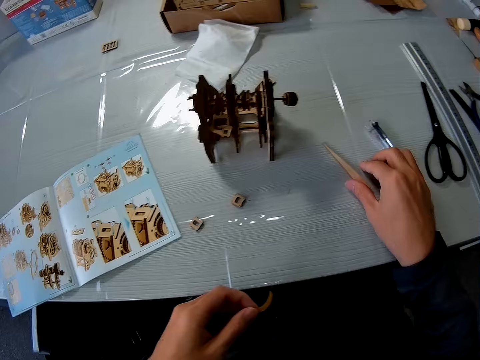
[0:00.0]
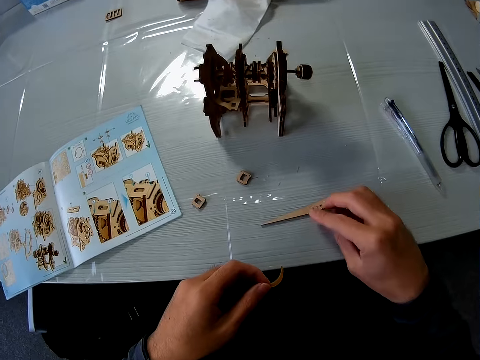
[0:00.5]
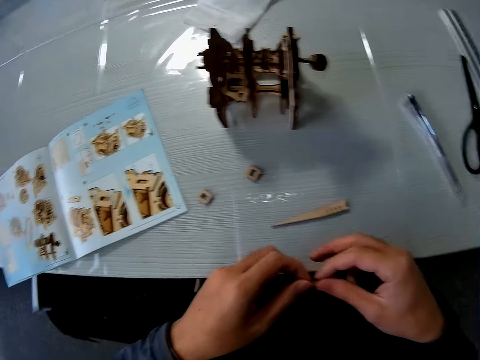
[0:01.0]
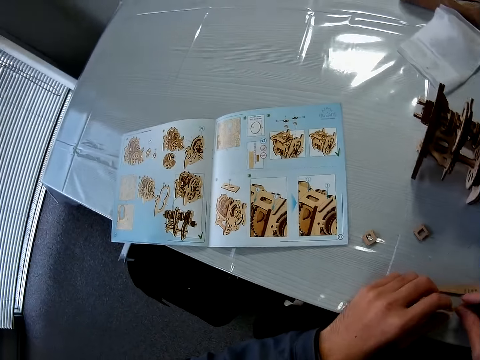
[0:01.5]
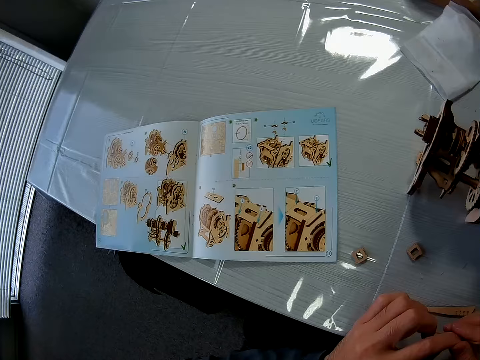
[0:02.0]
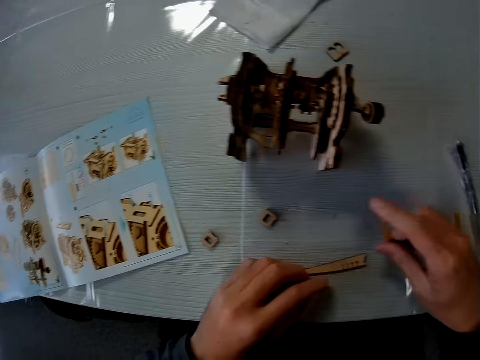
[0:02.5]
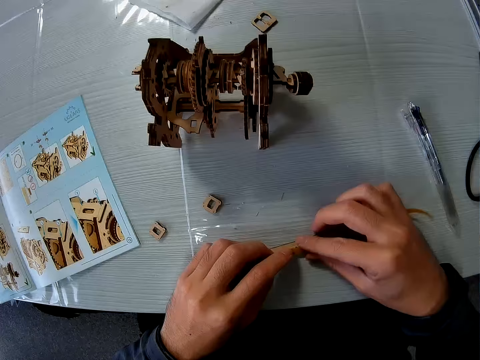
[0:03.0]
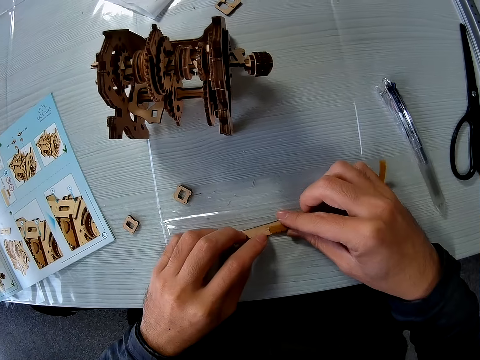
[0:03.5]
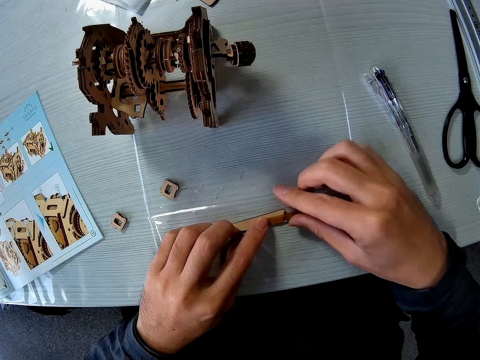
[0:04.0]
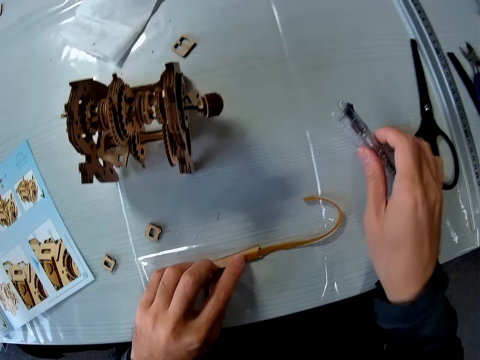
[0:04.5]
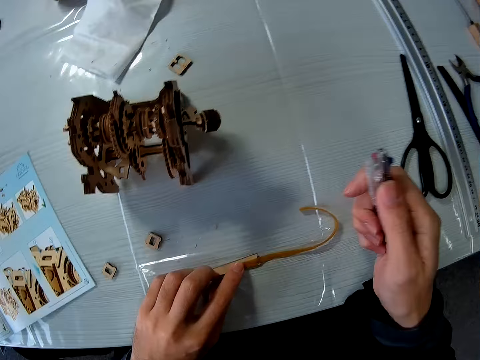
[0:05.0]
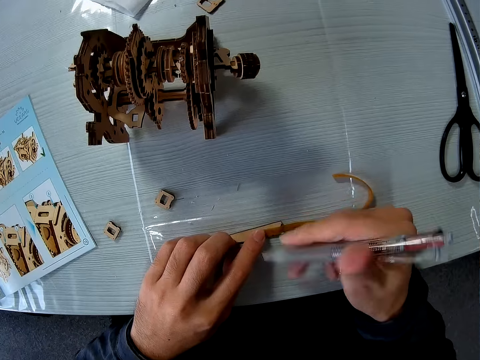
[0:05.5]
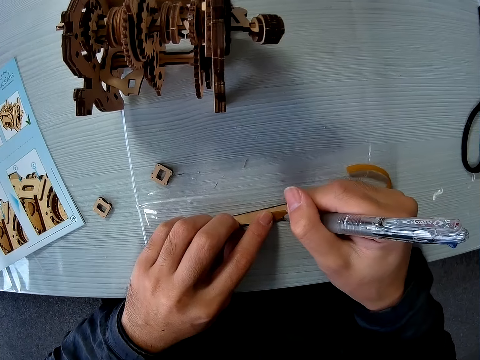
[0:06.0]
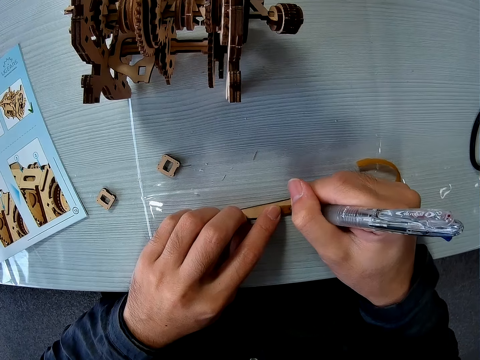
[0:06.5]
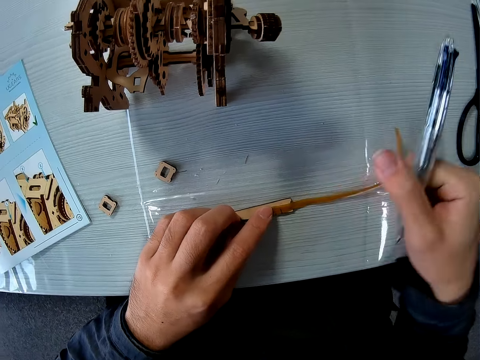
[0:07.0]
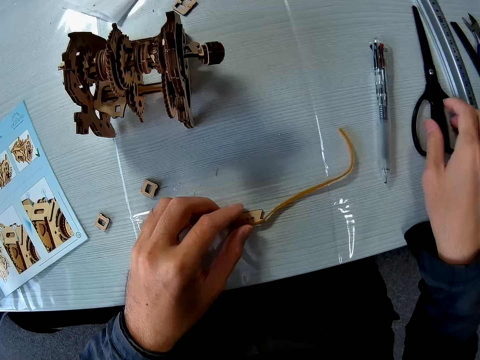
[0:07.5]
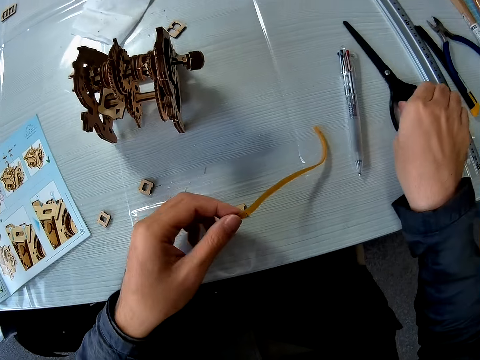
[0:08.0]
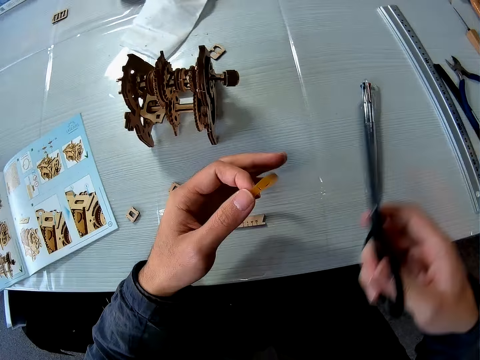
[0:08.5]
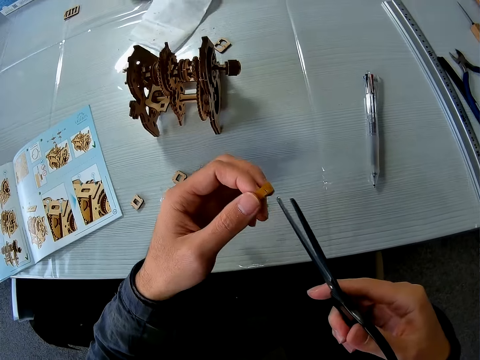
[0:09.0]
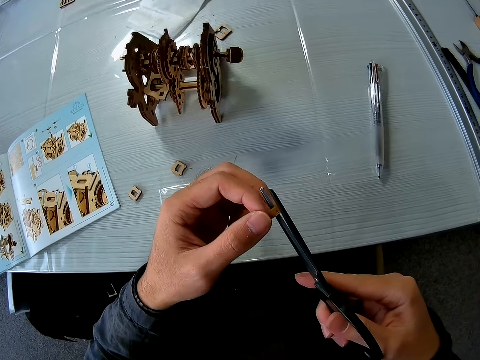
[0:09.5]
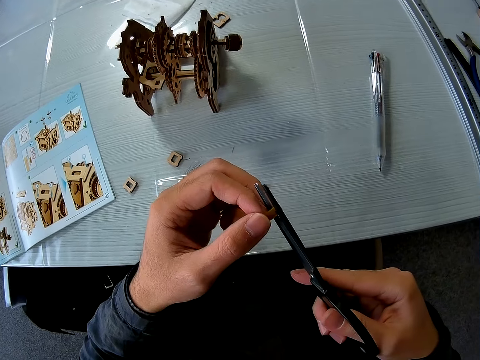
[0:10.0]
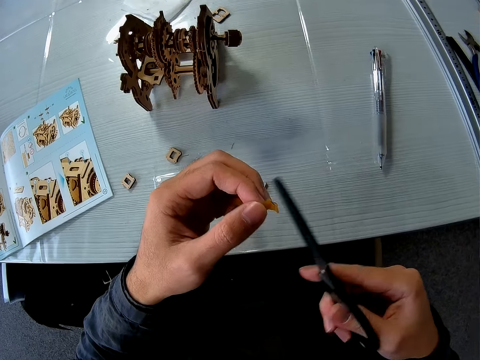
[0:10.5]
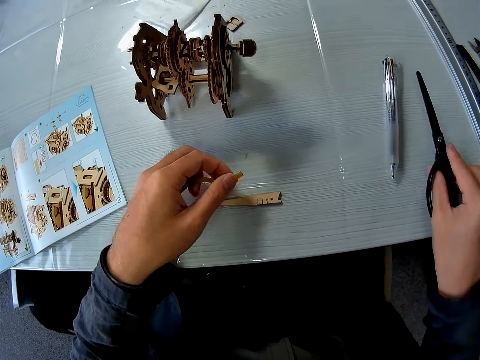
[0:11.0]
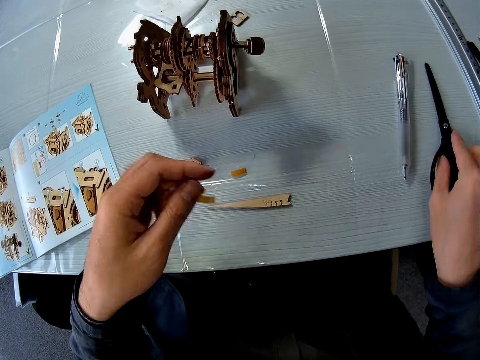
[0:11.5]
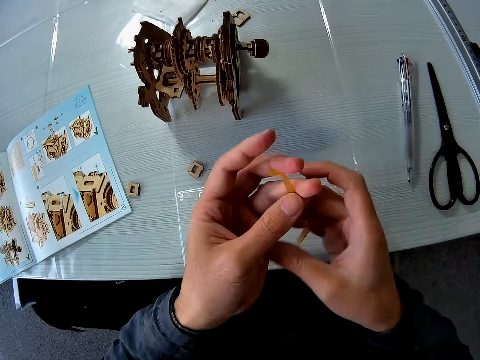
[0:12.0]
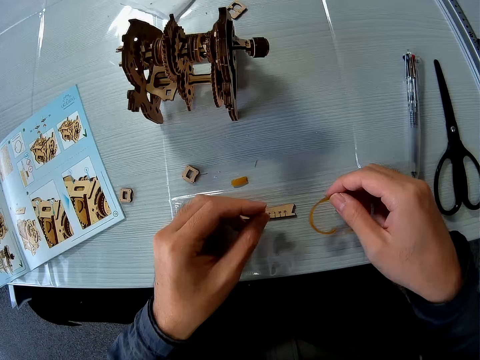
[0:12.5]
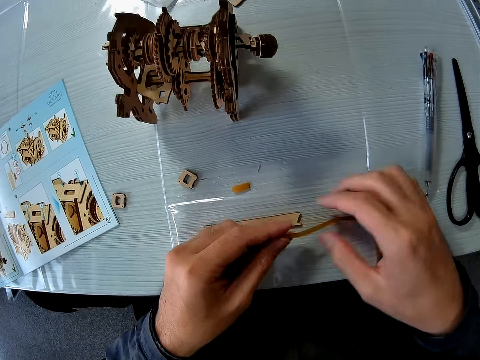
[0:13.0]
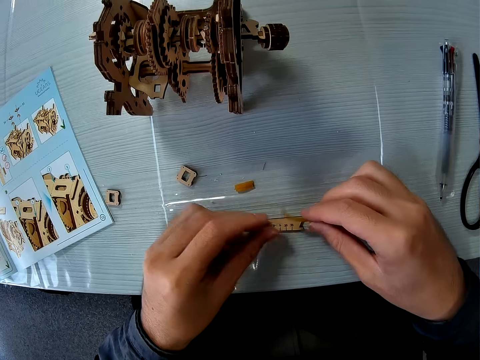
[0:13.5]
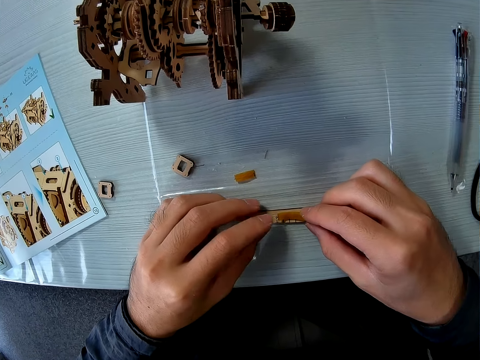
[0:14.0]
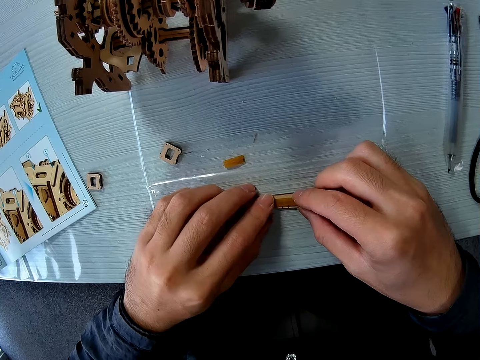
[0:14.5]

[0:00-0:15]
The camera wearer moves something on the table. They drop a piece of a mechanical model on the table. They look at a manual on the table. They place a second piece or rubber band on the first piece. They pick up a biro pen on the table. They lower the pen. They make a mark on the second piece with the pen. They place the biro pen on the table. They pick up a pair of scissors from the table and pick up the second piece from the first piece. They cut the second piece with the scissors. They place the scissors on the table. They drop the second piece on the table. They stretch the rubber band. They place the rubber band on something.

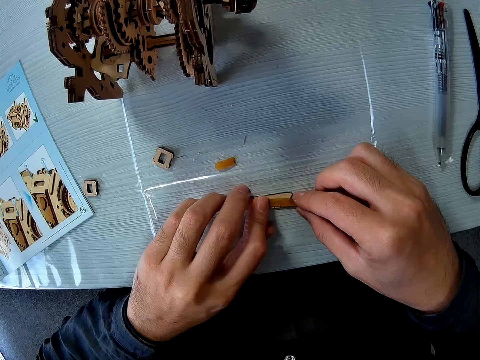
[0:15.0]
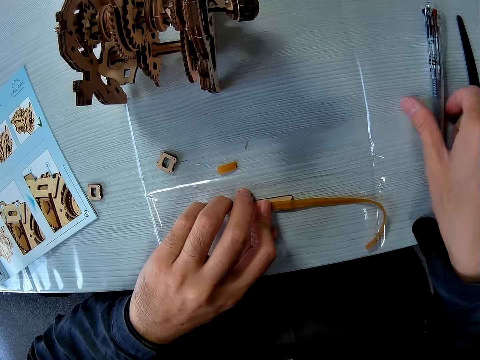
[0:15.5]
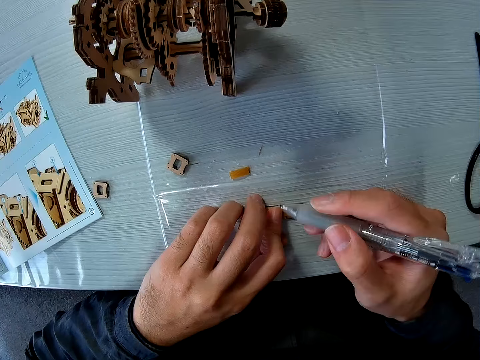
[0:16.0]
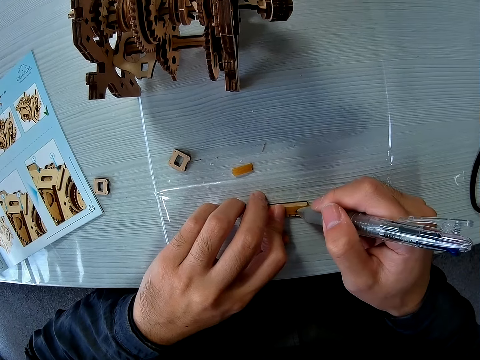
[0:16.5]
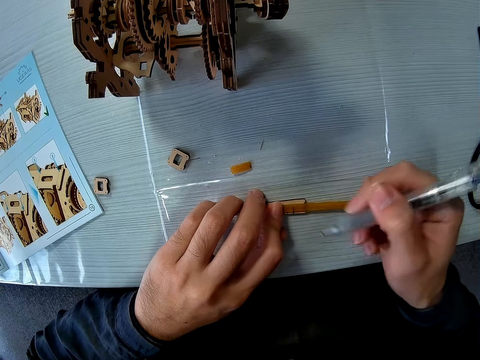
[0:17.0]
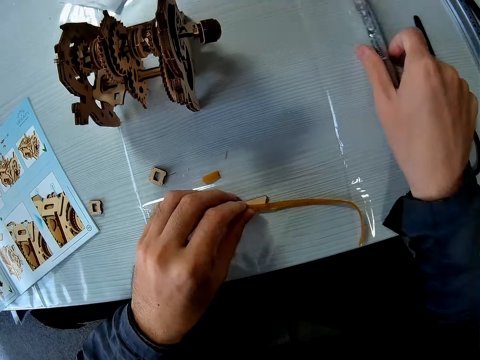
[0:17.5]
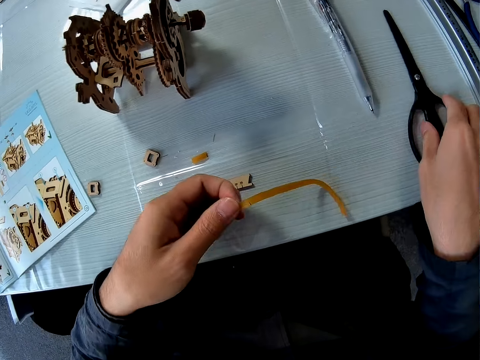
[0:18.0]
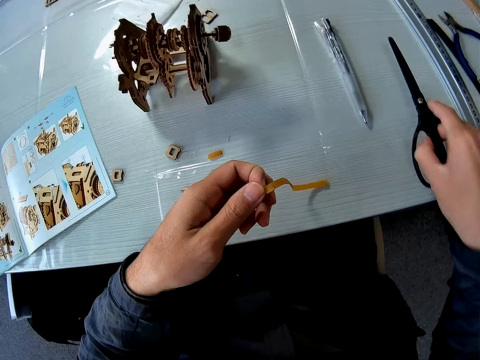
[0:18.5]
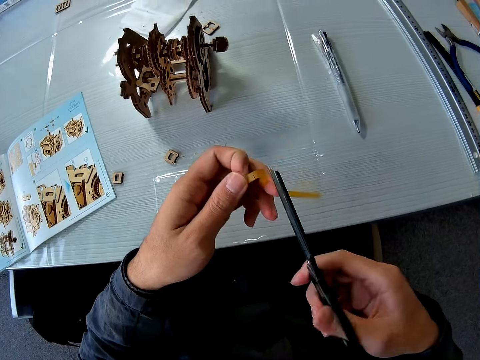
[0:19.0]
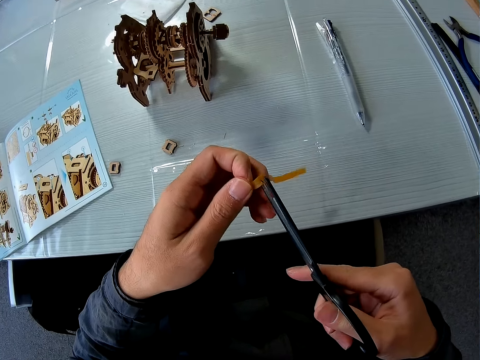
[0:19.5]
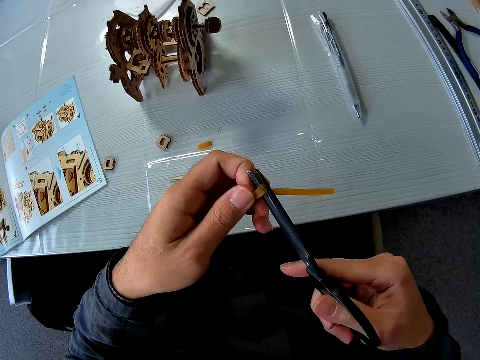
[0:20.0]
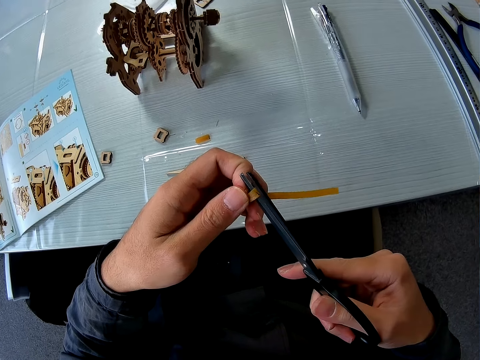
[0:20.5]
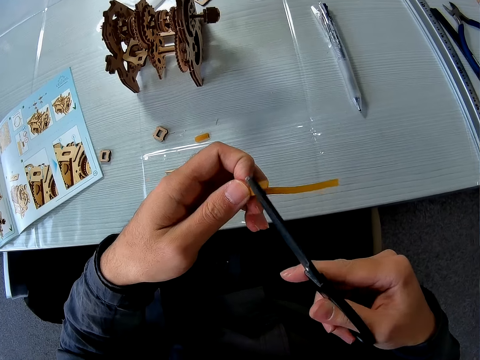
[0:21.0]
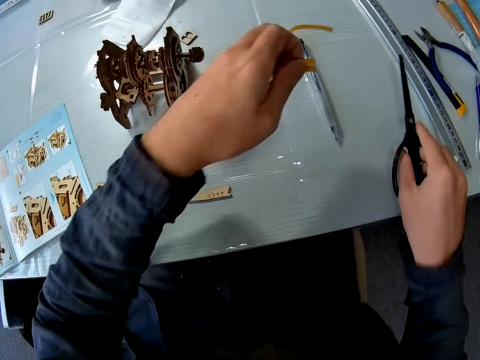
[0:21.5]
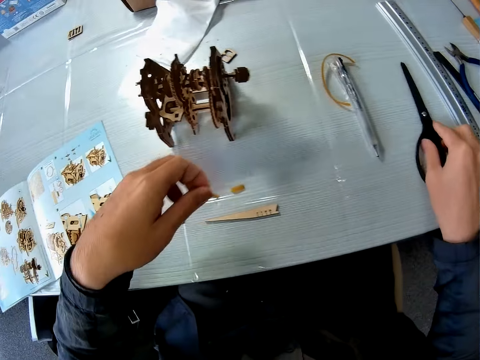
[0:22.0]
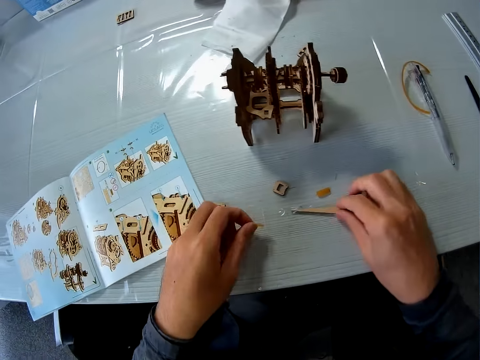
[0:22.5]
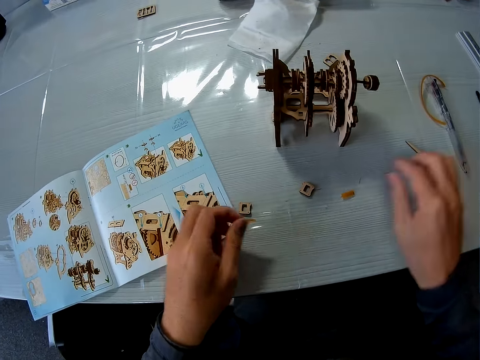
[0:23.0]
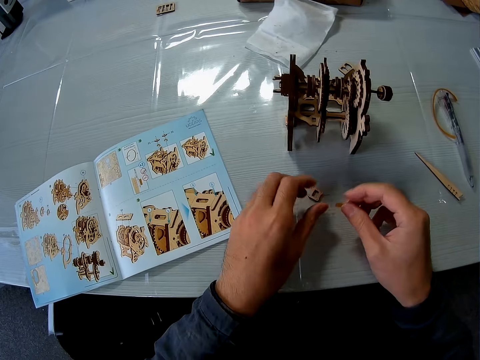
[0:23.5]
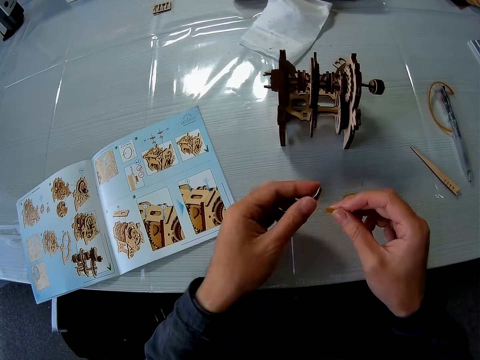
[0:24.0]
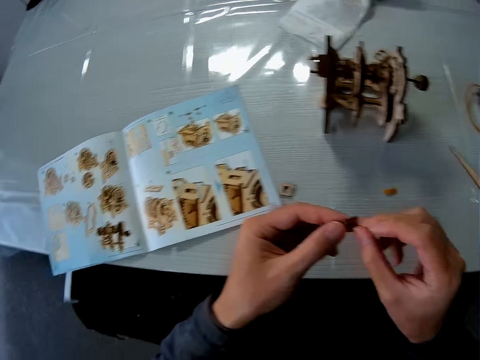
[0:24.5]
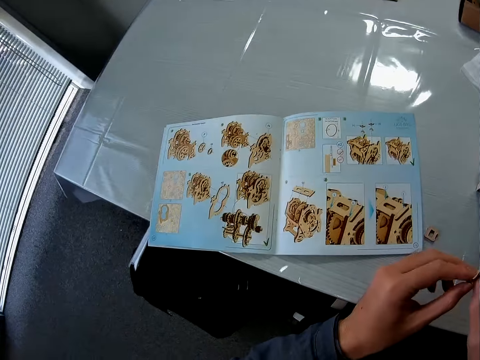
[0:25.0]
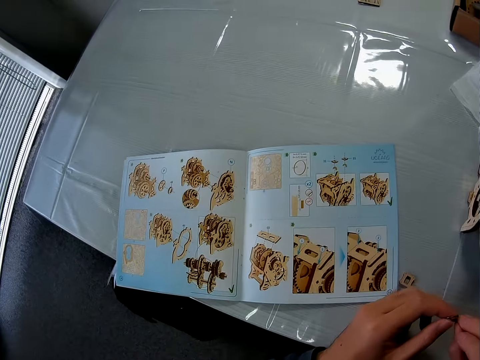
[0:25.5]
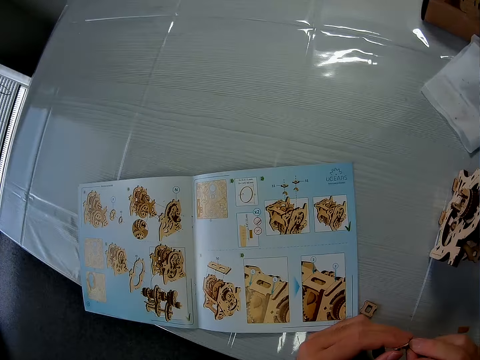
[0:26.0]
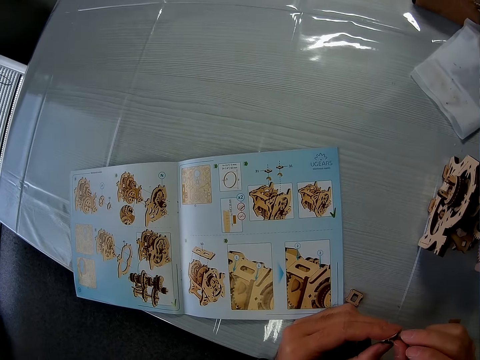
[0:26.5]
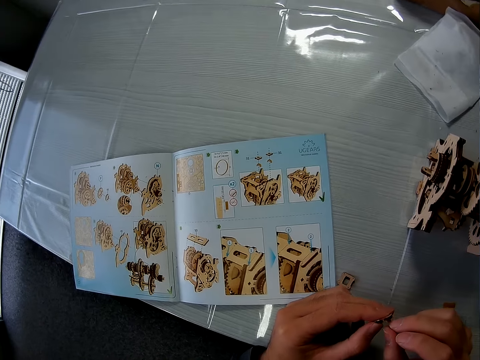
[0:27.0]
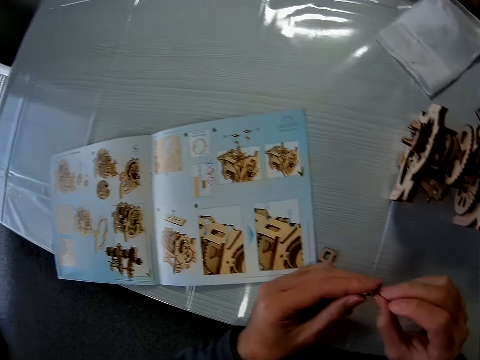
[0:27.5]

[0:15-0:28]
The camera wearer places the second piece or rubber band on the first piece. He picks up the biro pen on the table. He makes a mark on the second piece with the pen. He places the biro pen on the table. He picks up the scissors from the table. He cuts the second piece with the scissors. He drops the cut piece on the table. He places the scissors on the table. He moves the first piece on the table. He holds the rubber band. He moves the second piece from his left hand to his right hand. He picks up a third piece or wooden model piece from the table. He puts the second piece into the third piece. He looks at the manual on the table.
